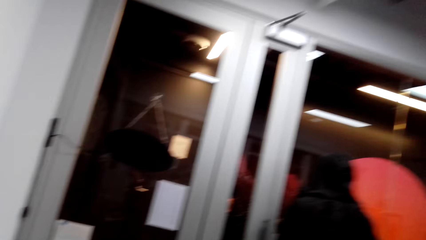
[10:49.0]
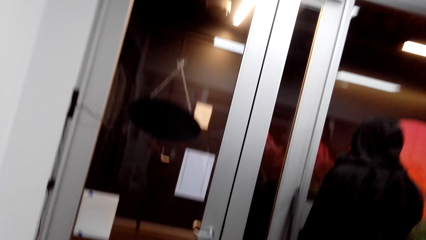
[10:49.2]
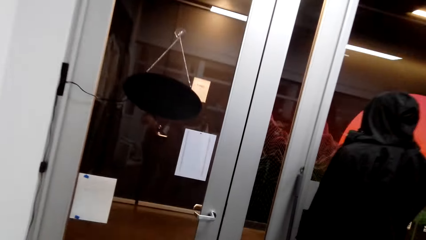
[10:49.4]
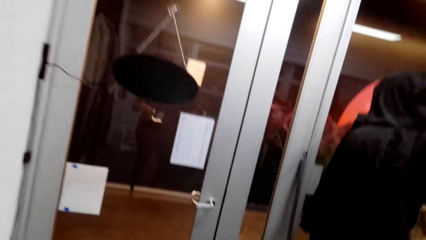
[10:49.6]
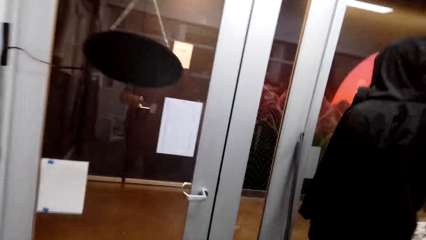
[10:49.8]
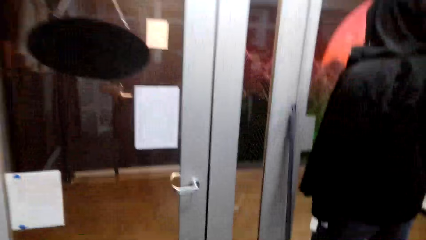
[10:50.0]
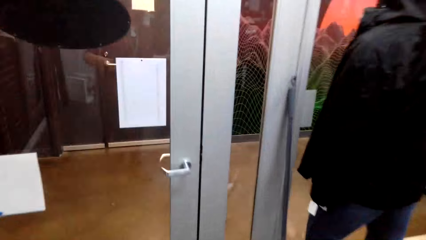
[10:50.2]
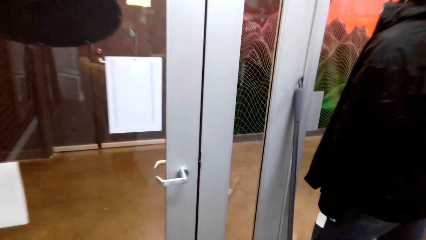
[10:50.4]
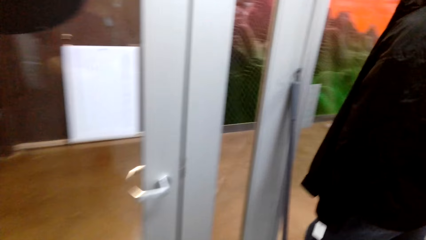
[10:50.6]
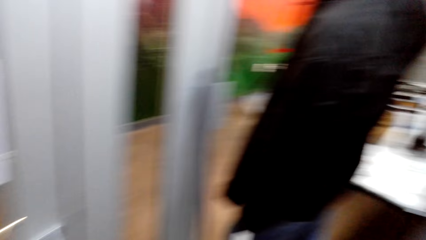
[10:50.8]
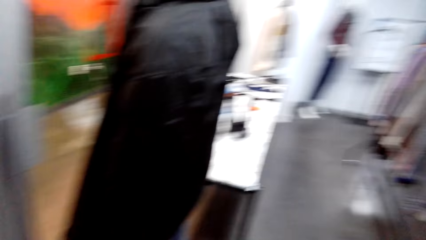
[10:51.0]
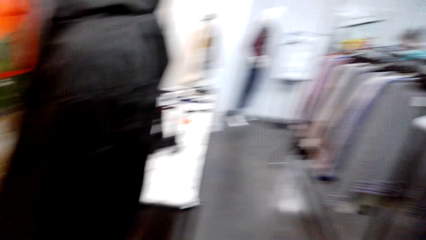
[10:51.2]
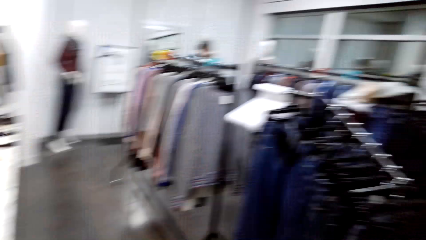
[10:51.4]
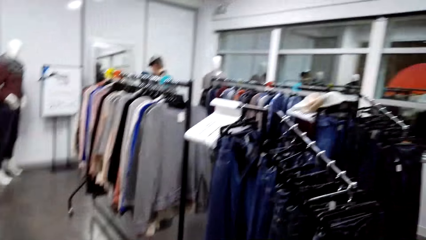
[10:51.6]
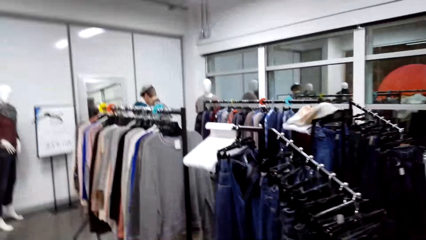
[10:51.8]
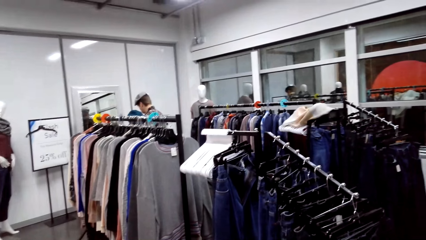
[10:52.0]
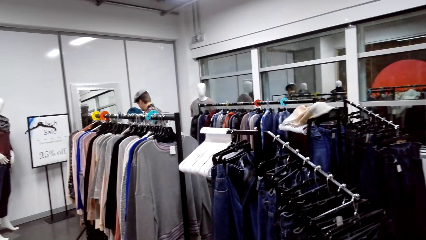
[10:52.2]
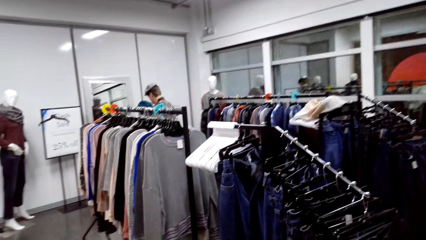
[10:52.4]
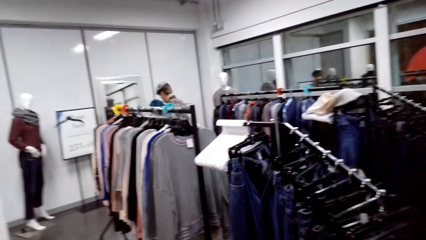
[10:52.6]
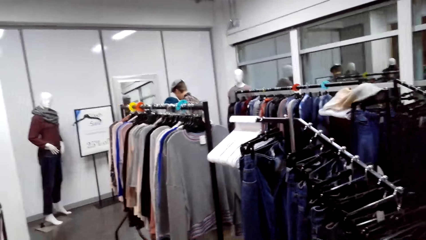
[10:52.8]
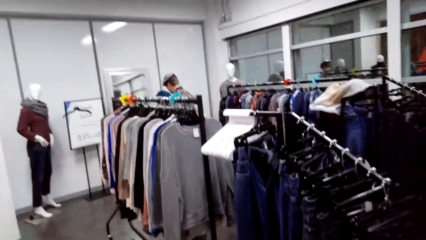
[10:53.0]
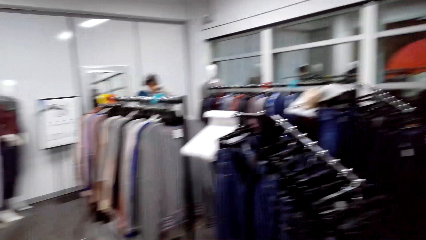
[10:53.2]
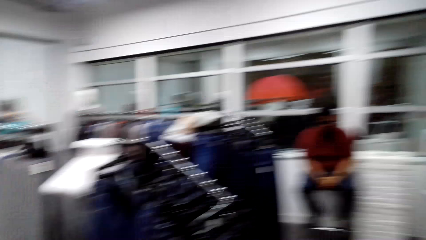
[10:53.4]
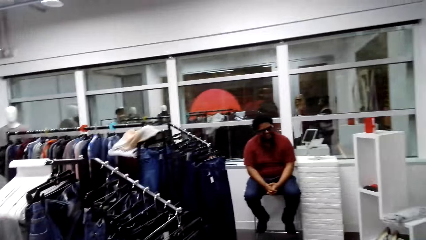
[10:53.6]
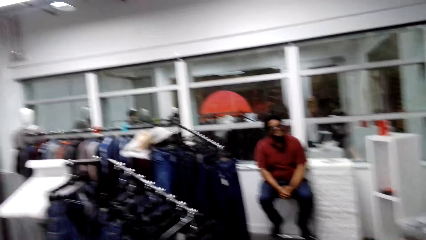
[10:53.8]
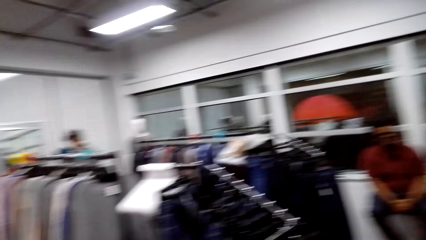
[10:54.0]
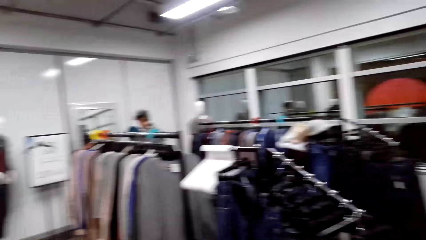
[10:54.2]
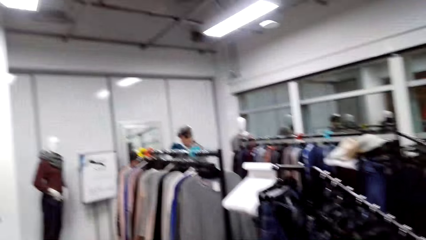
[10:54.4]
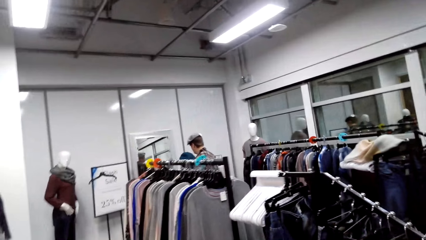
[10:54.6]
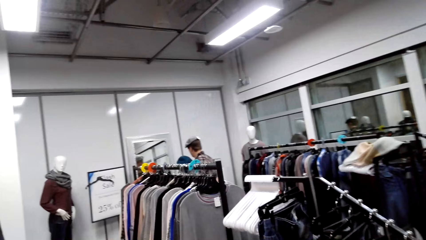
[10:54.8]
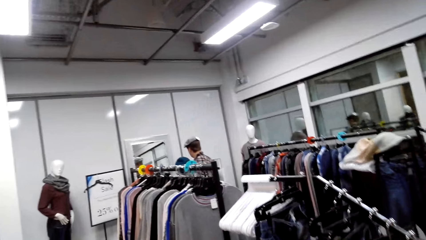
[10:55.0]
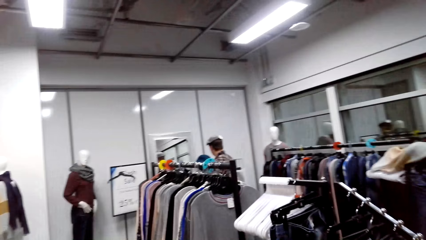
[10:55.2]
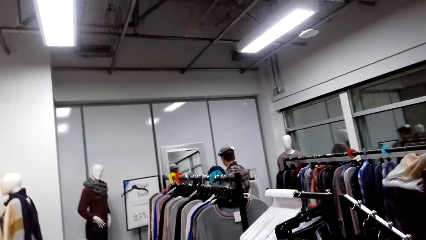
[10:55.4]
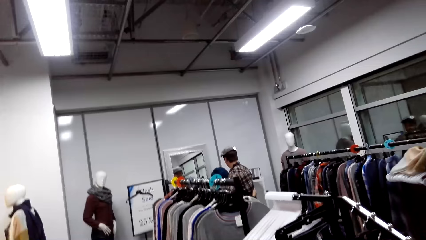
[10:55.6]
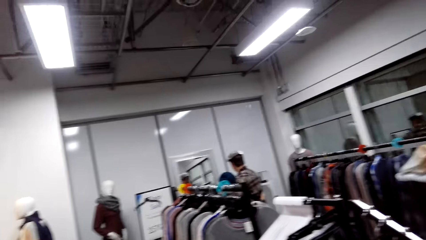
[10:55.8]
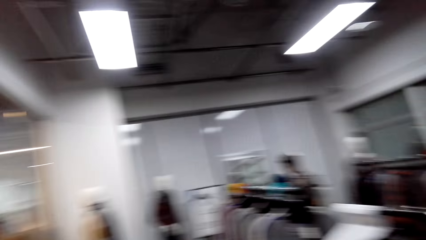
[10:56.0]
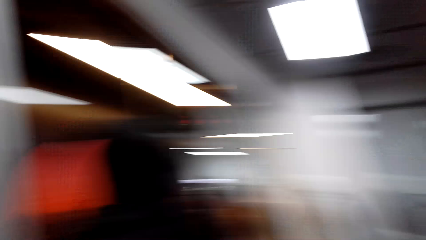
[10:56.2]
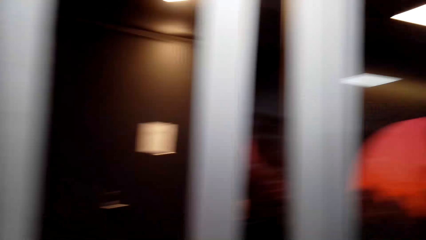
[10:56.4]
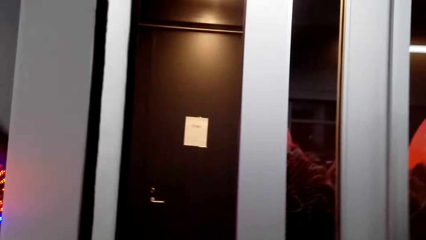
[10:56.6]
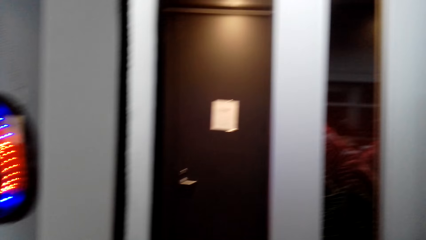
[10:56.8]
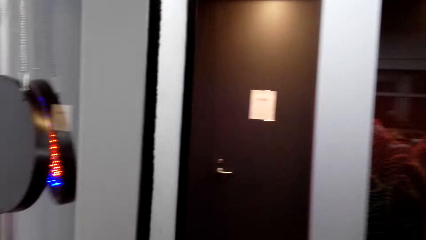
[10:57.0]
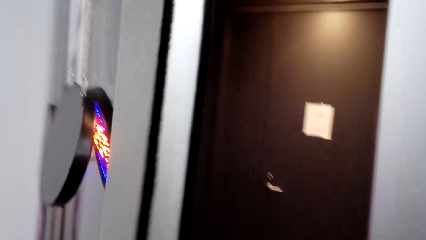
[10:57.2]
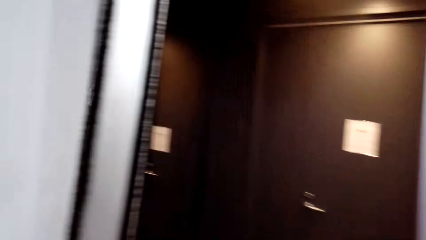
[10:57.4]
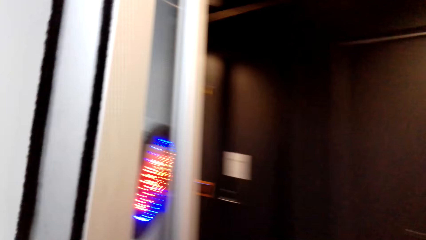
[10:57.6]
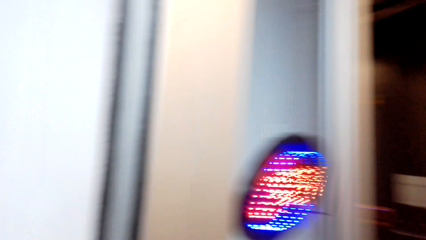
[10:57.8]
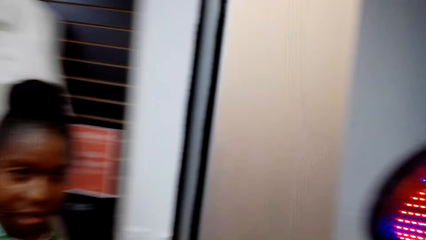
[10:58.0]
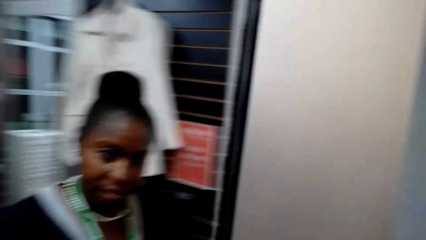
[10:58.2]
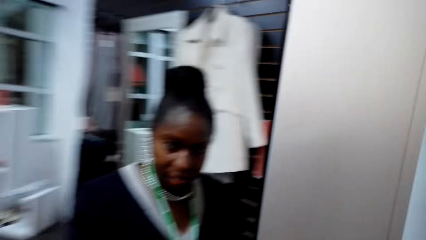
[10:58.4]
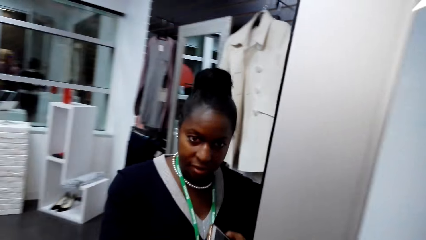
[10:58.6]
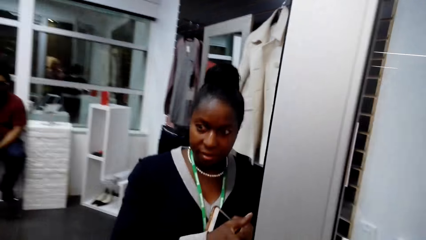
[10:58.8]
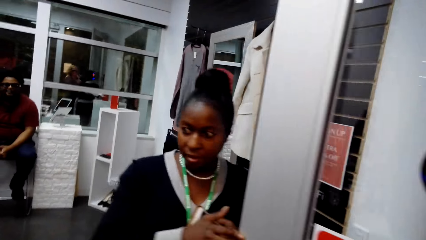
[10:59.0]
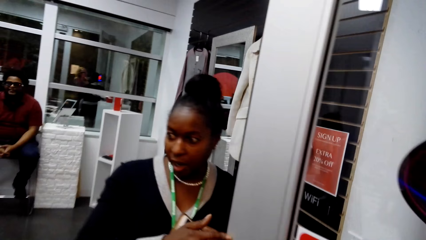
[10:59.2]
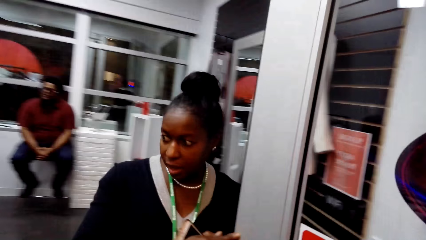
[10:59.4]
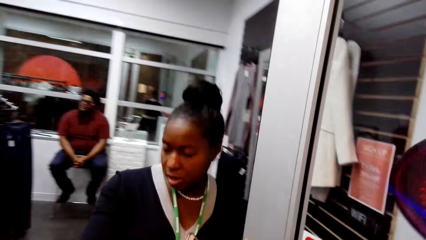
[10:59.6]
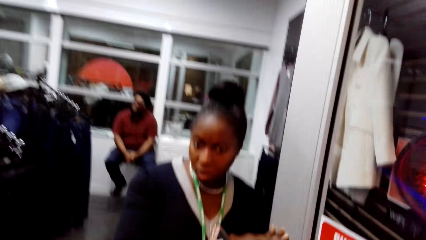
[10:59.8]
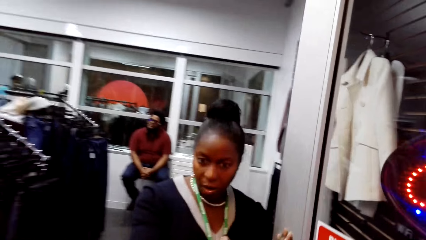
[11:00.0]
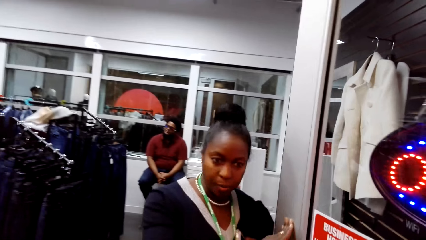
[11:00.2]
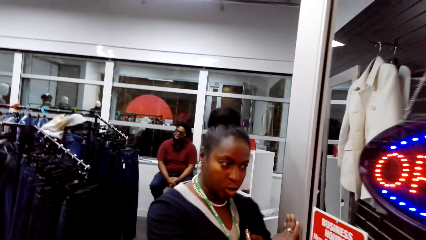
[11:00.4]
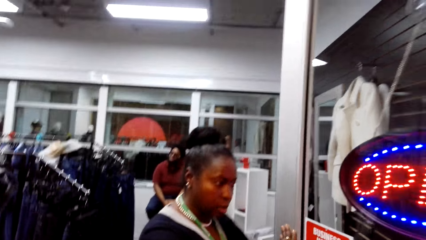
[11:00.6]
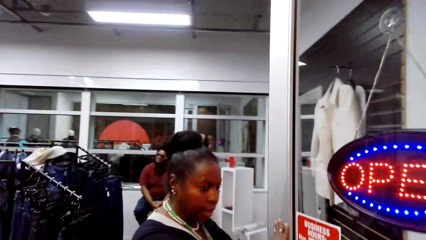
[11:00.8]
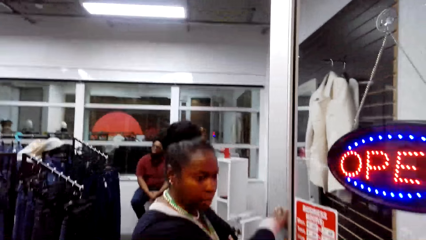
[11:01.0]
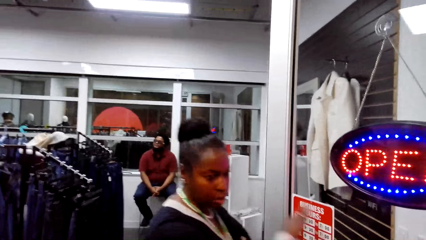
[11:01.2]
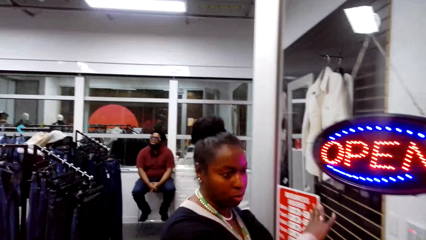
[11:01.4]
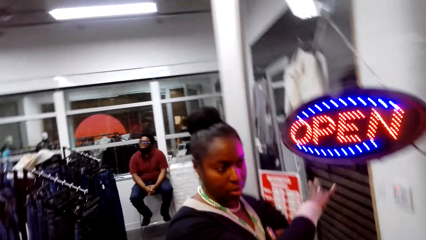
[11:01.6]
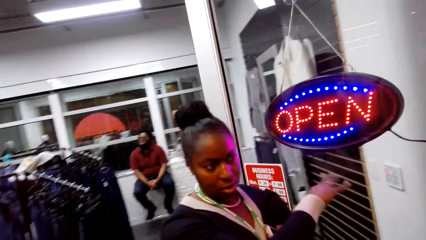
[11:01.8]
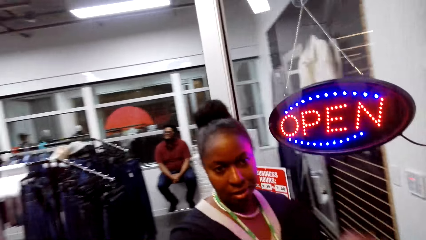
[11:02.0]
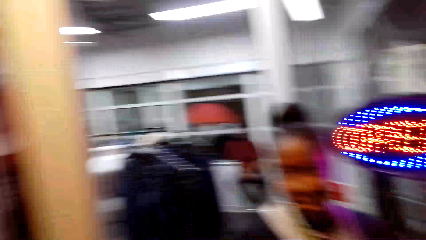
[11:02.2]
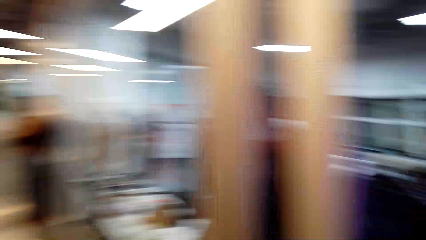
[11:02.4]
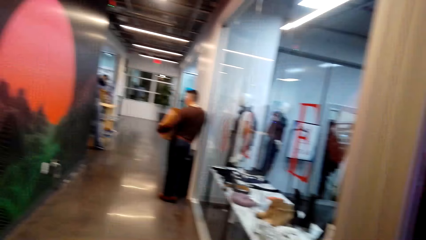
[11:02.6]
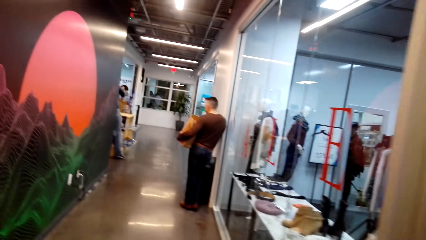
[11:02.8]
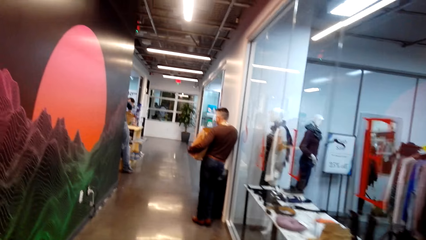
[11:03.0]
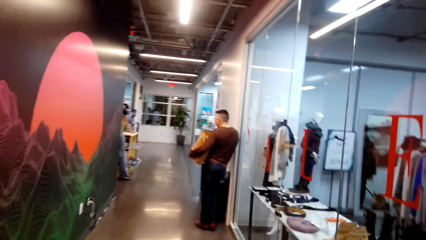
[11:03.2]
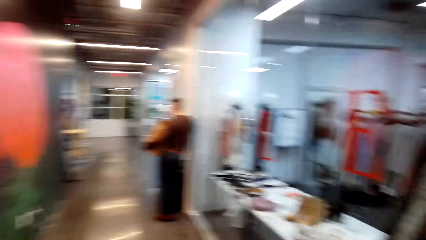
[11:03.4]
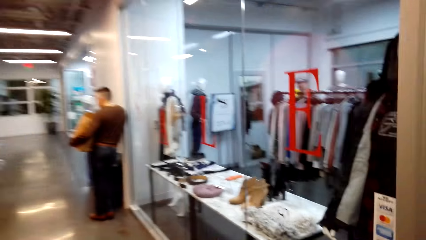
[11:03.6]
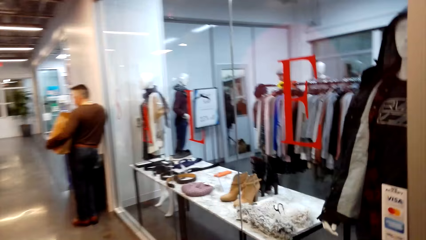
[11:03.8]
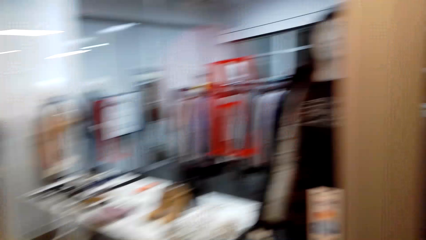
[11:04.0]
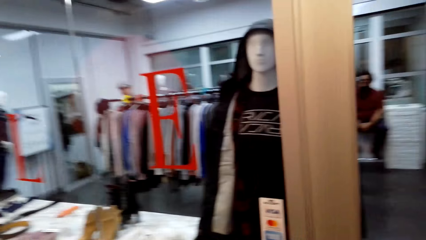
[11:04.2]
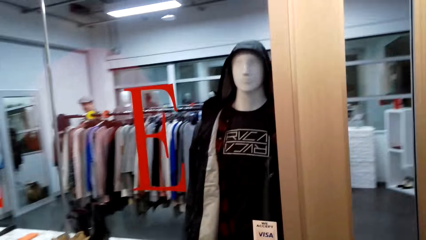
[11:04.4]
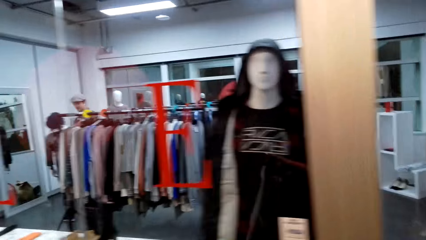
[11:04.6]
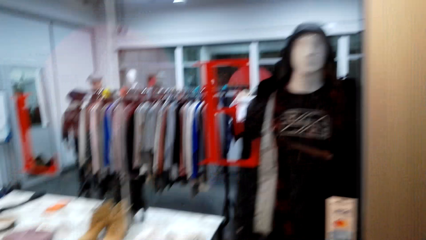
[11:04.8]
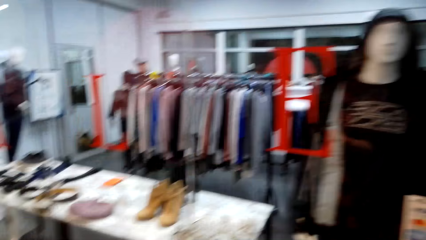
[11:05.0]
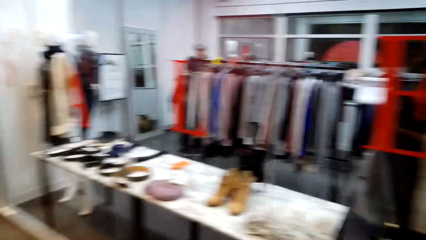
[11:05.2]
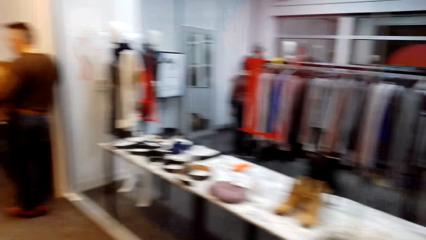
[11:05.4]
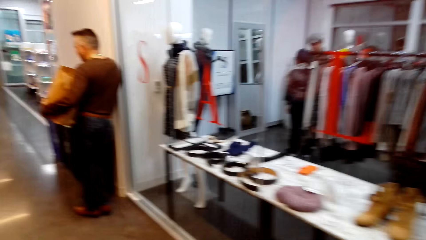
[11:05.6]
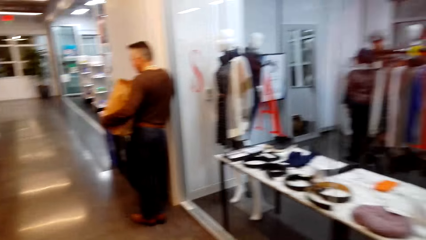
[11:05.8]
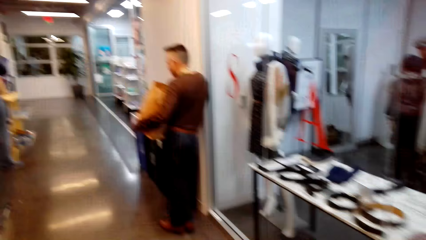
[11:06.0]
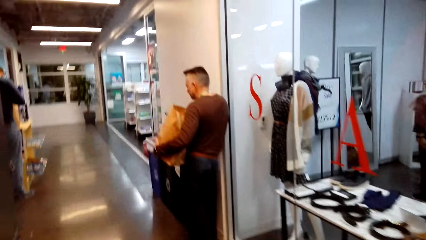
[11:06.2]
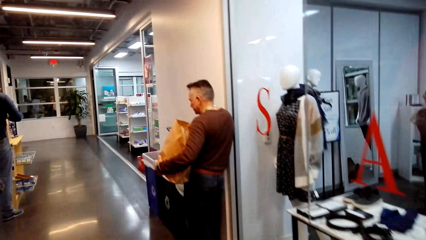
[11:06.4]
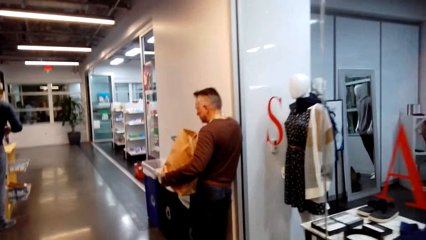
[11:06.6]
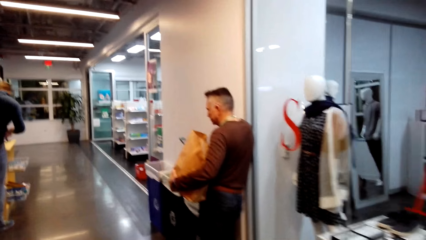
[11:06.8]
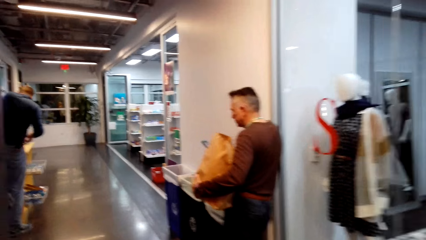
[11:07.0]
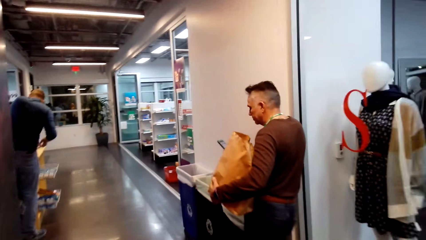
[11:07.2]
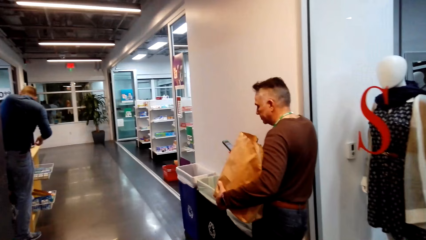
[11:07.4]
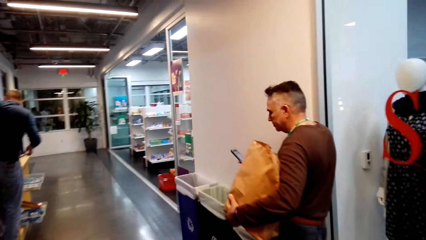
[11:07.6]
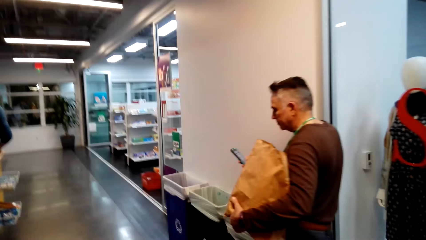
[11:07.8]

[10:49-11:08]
The camera wearer walks in the store, looks around the boutique and converses with a woman. The woman opens the door. The camera wearer opens the door. The woman exits the store. The woman walks in the store. The camera wearer exits the store and converses with the woman. They walk on the corridor and converse with the woman.
